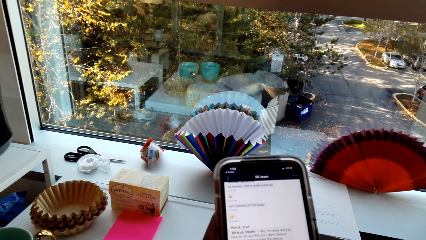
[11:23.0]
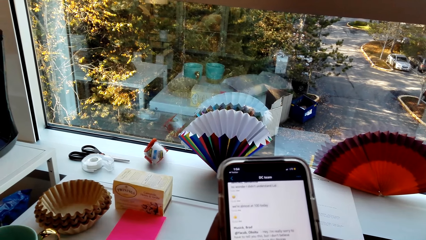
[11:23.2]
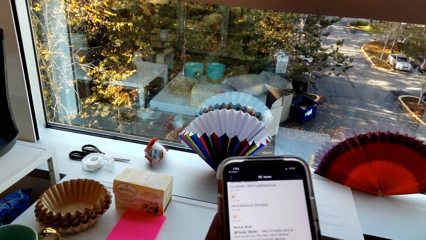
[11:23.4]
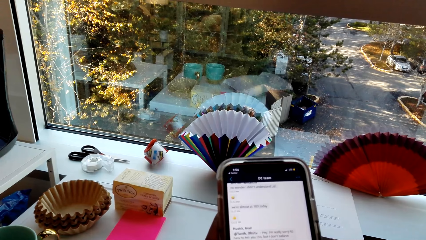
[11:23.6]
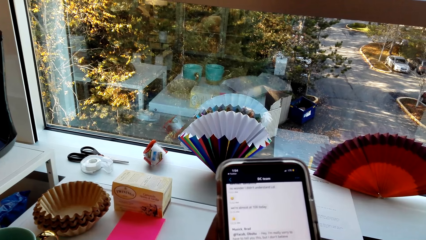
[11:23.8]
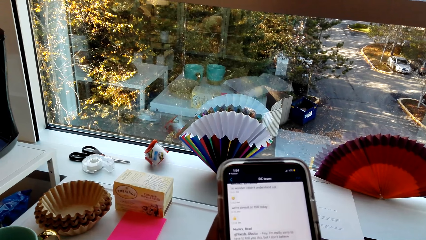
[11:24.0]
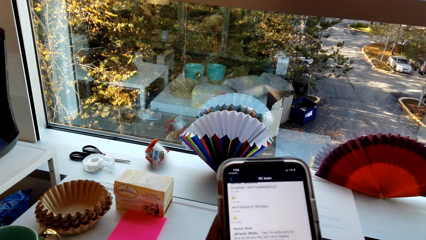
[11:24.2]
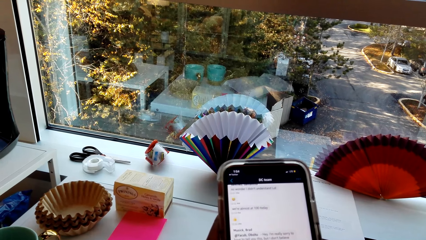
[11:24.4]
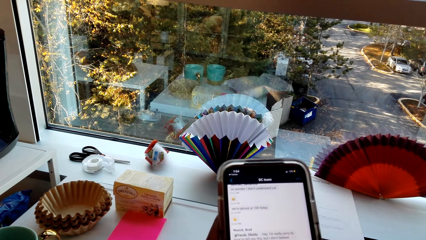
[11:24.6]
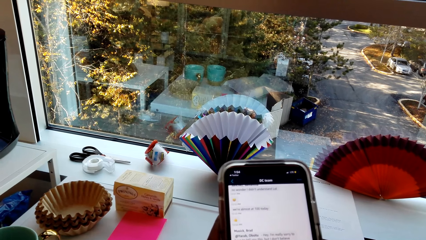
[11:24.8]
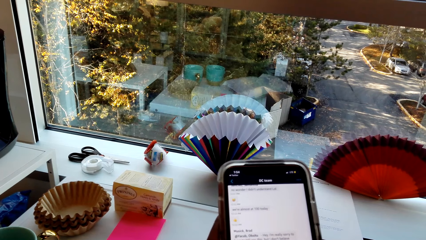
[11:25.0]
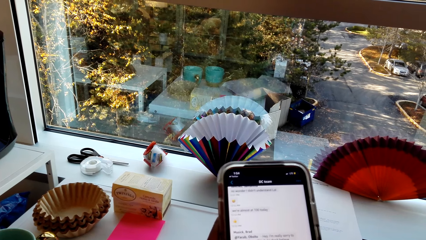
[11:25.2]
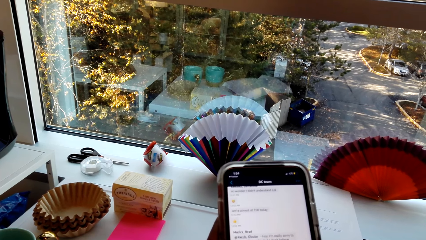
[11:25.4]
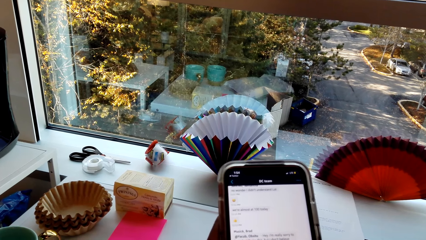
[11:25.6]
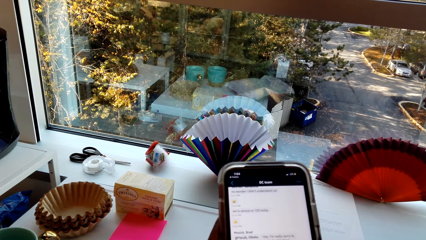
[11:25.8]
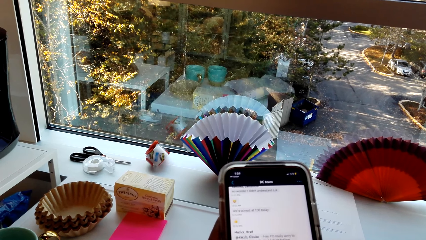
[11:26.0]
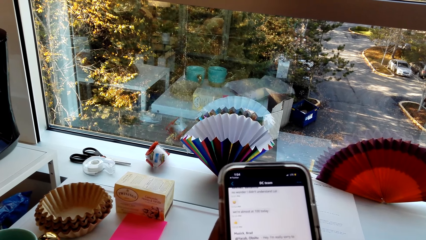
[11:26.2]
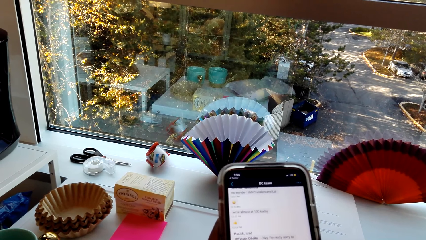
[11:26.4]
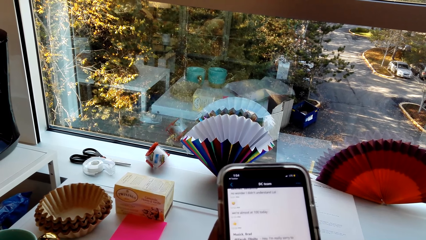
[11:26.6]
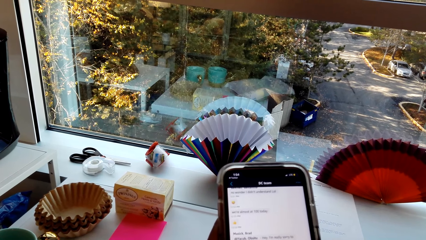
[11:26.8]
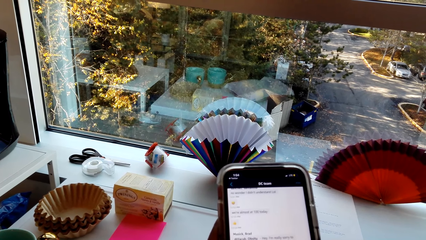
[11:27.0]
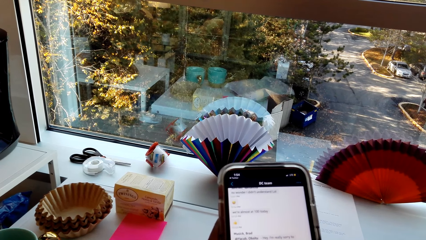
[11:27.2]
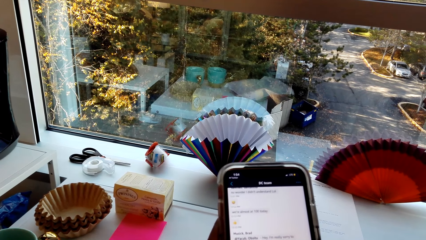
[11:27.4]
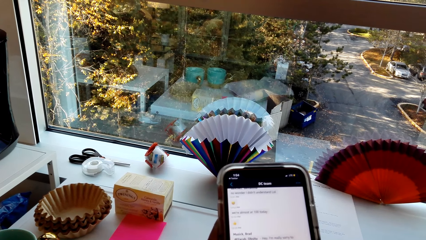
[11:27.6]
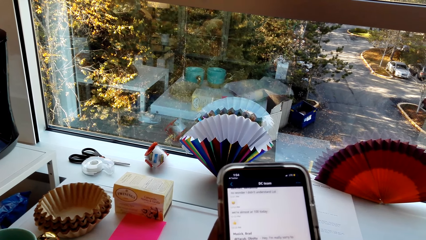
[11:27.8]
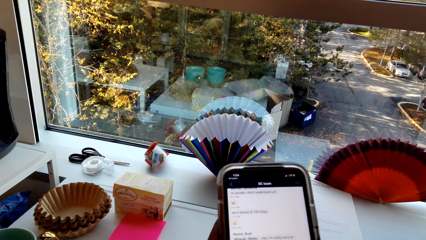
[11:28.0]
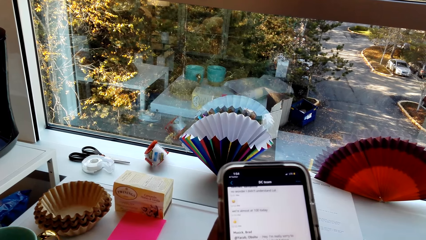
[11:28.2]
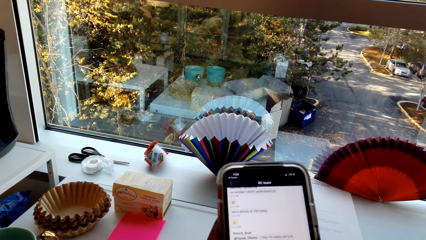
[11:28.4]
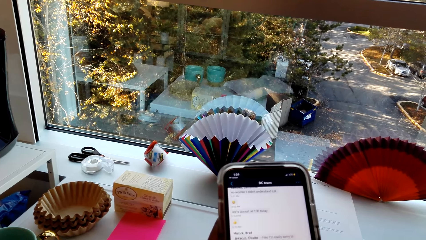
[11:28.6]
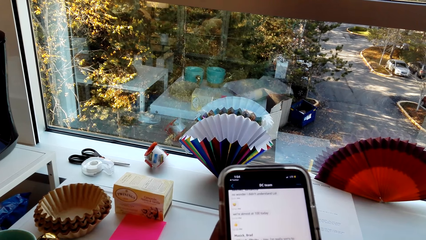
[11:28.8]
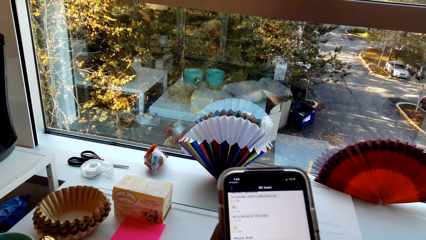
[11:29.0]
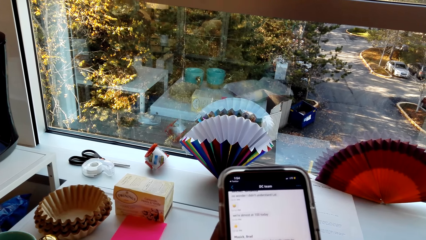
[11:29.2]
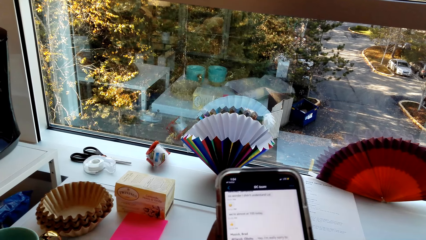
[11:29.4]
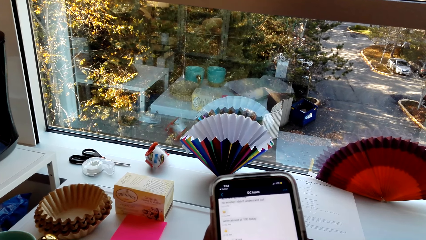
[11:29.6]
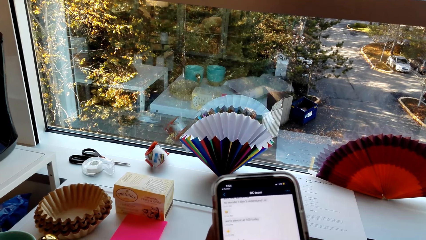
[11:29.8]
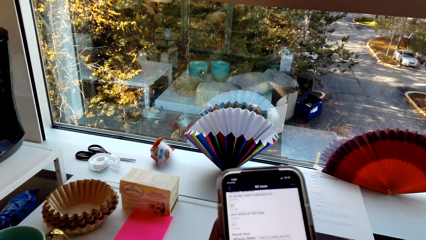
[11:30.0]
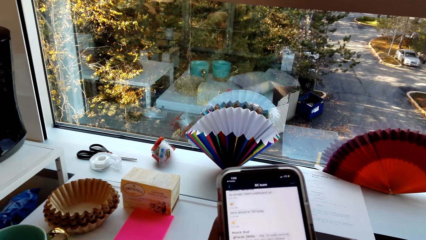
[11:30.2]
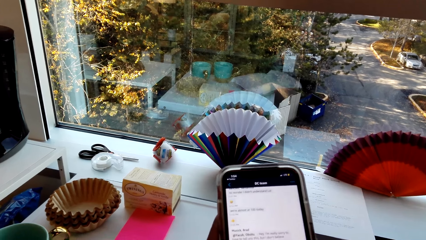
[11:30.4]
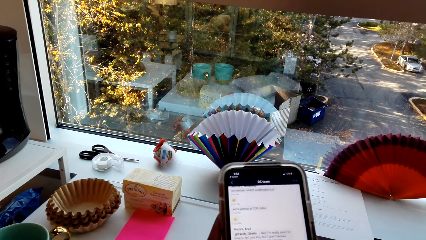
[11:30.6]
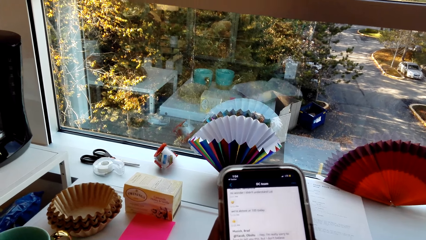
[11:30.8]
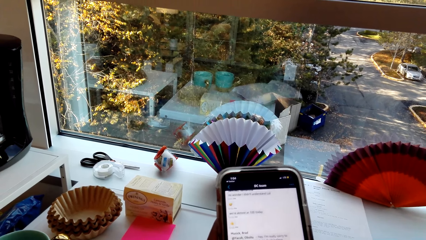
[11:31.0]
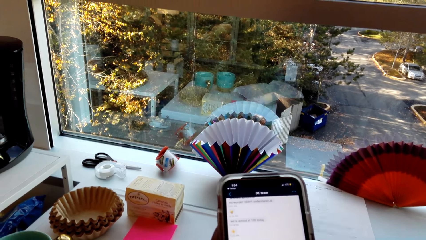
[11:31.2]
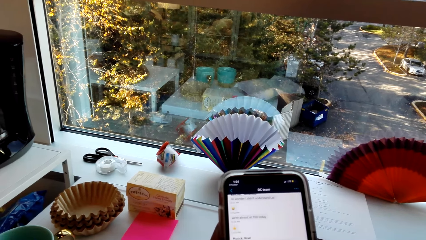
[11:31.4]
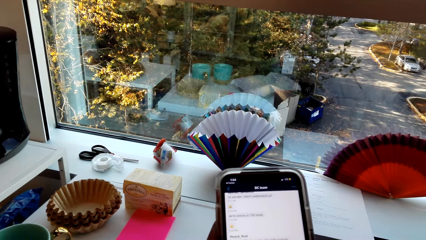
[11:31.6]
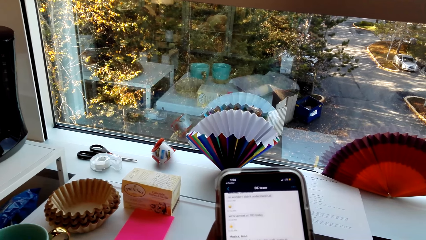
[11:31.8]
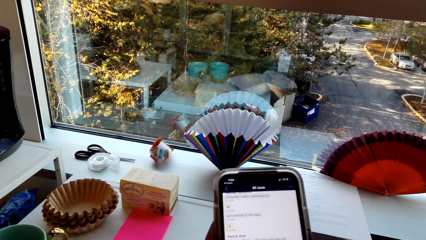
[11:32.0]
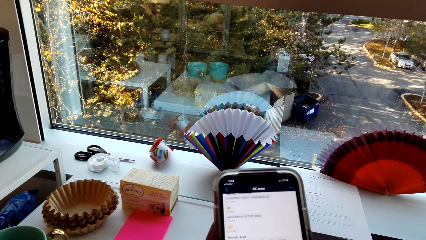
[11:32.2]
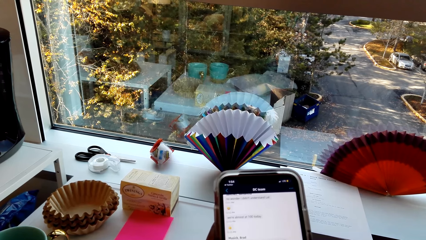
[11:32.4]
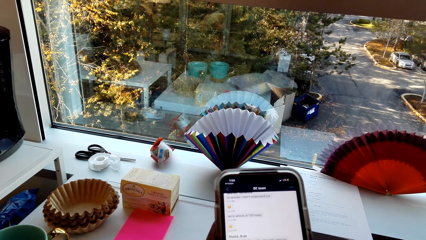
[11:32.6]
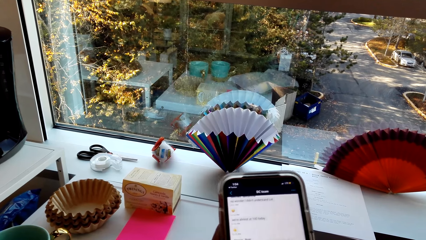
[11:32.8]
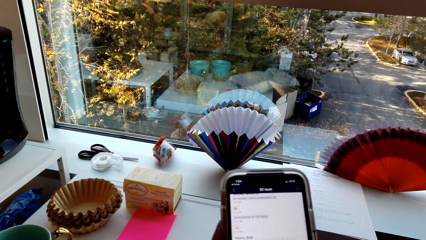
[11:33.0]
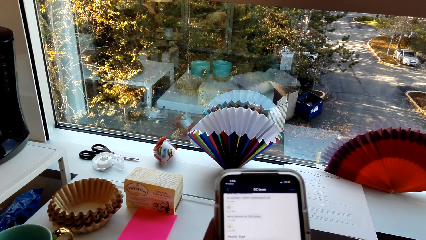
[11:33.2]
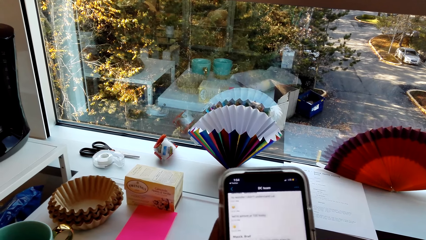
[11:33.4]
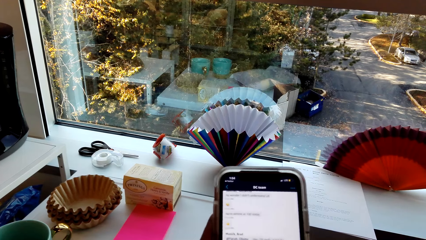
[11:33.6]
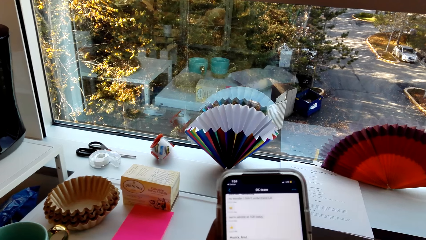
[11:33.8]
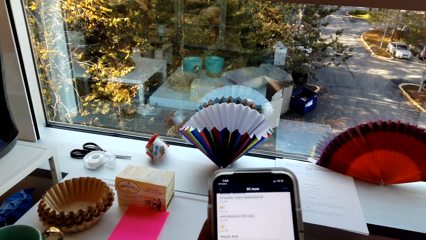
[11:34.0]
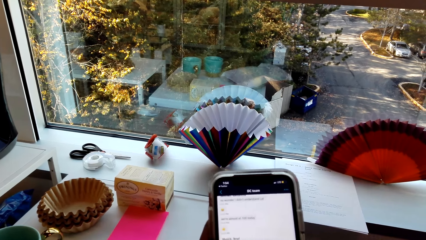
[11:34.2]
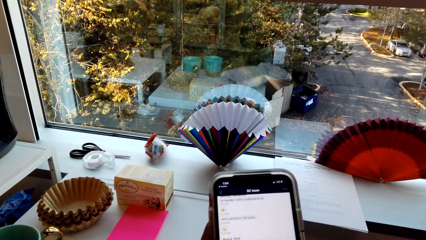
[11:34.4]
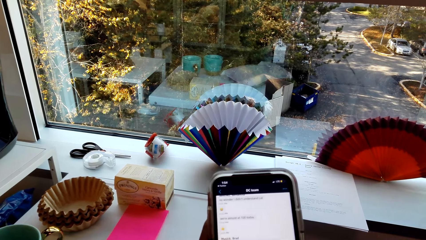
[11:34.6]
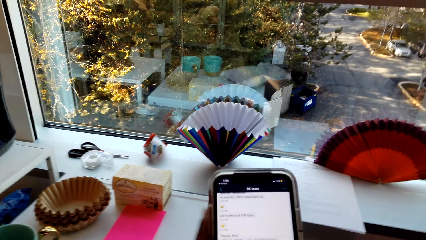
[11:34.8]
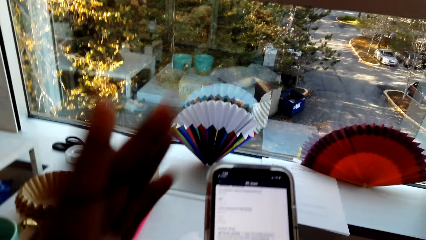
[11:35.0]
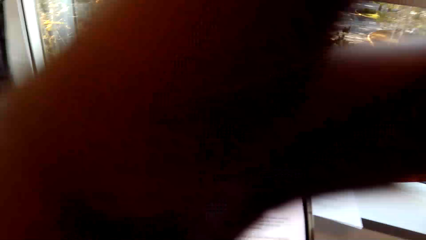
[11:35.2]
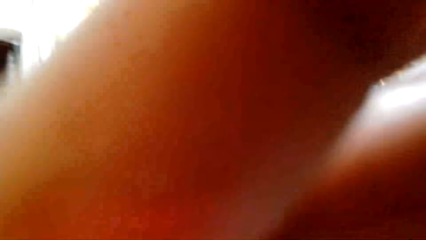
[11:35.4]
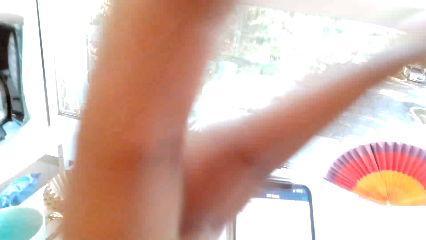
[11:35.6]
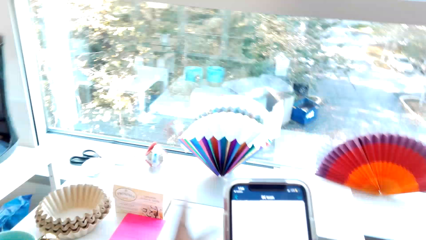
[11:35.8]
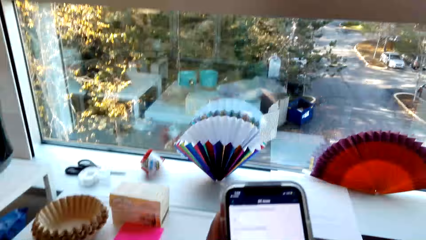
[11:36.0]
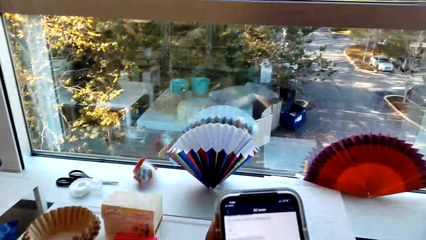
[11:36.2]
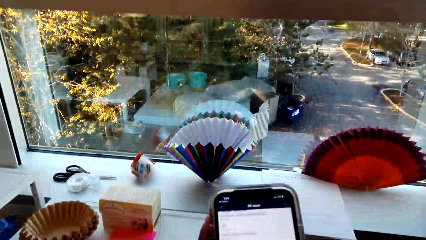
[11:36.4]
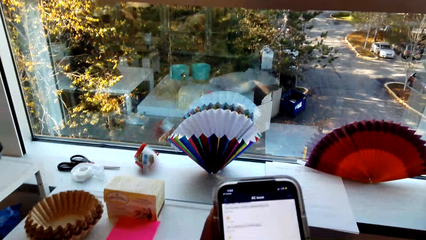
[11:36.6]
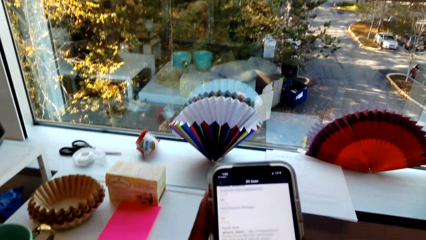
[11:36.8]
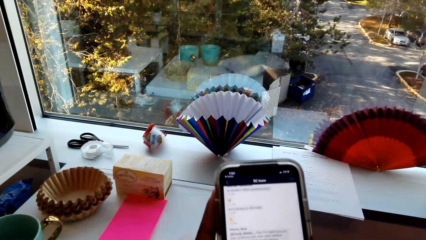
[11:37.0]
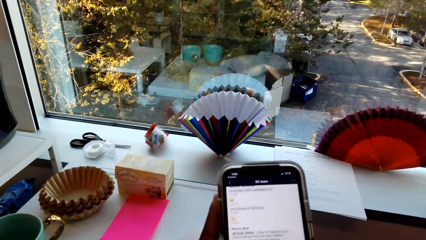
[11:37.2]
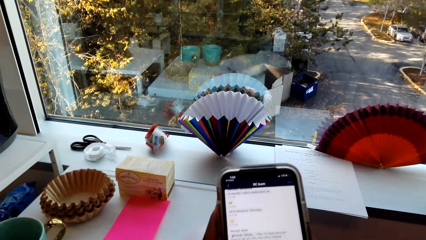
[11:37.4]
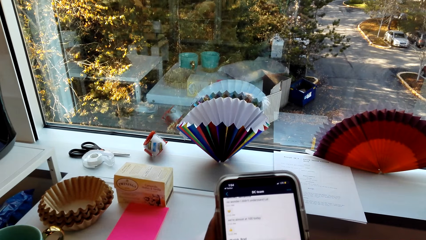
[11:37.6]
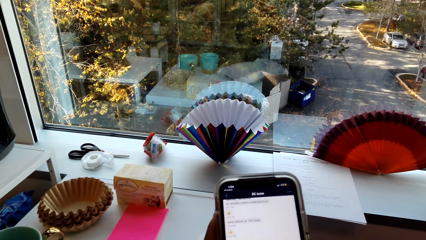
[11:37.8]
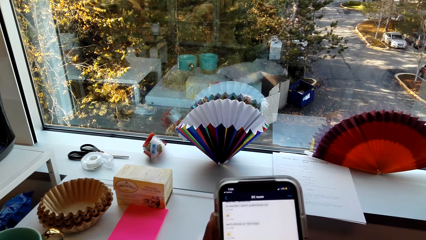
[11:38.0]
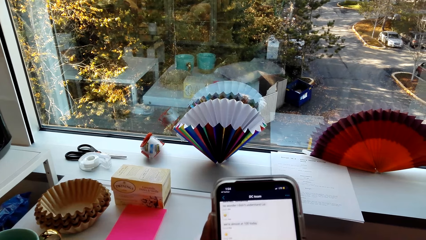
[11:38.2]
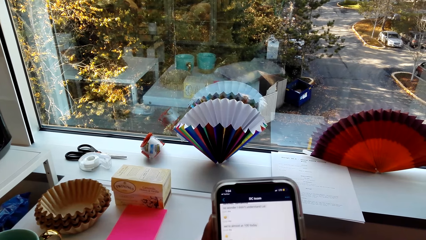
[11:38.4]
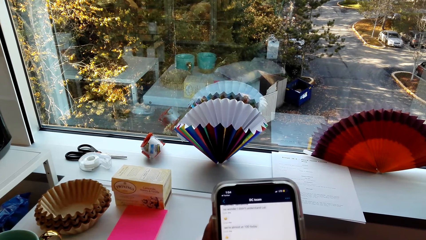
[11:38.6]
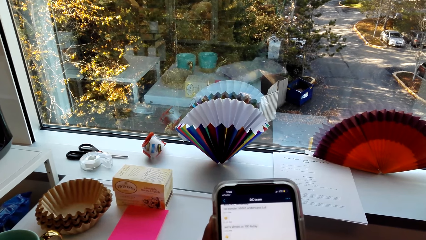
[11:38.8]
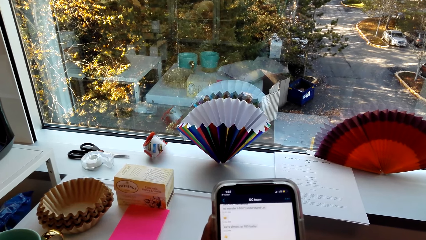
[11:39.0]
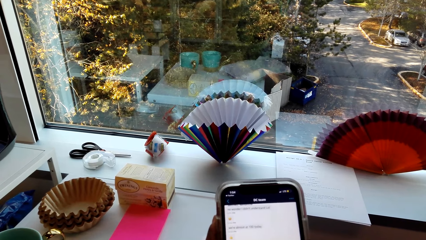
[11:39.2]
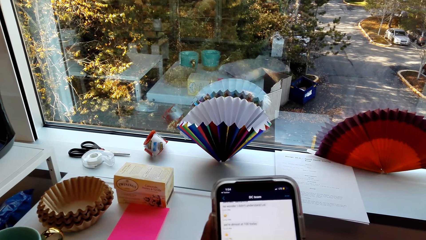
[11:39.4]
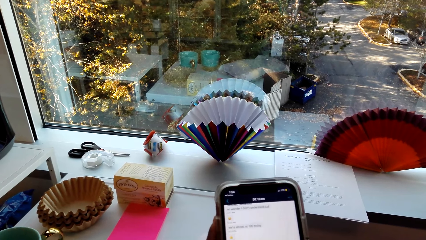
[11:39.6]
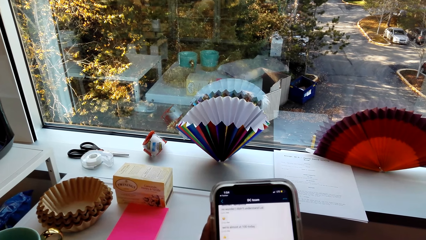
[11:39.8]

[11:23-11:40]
The camera wearer reads in the room. They dial the phone. A person talks in the room. The camera wearer talks in the room and holds the camera.
